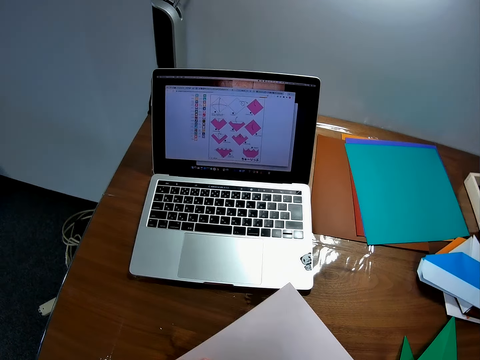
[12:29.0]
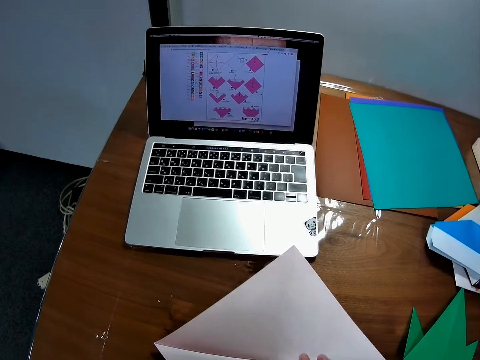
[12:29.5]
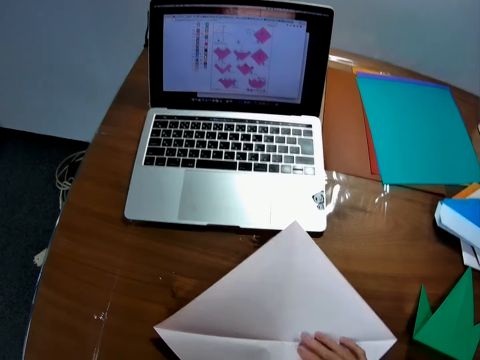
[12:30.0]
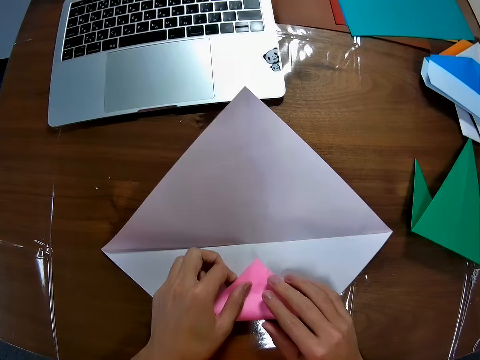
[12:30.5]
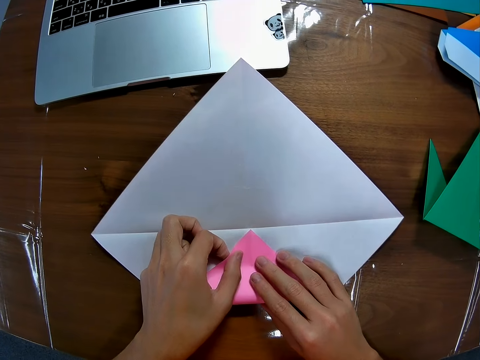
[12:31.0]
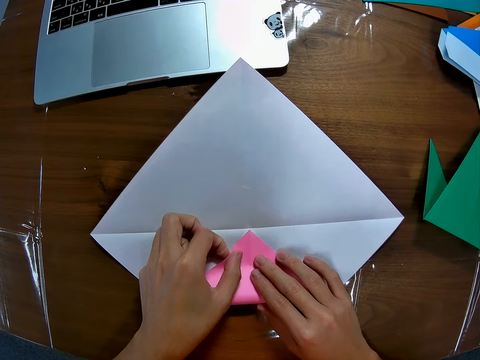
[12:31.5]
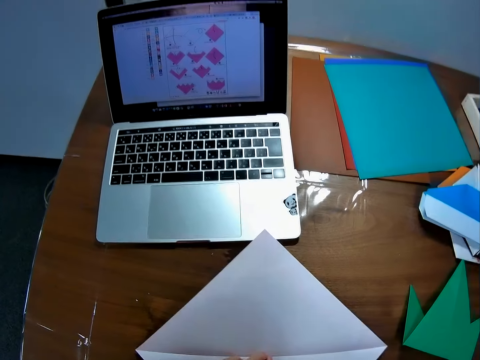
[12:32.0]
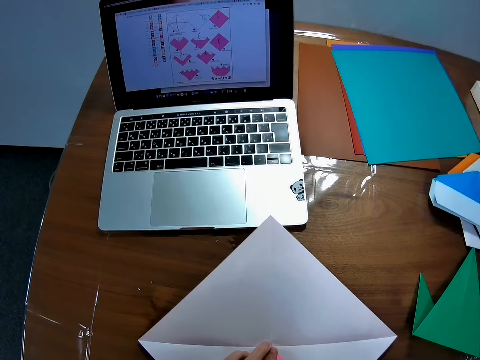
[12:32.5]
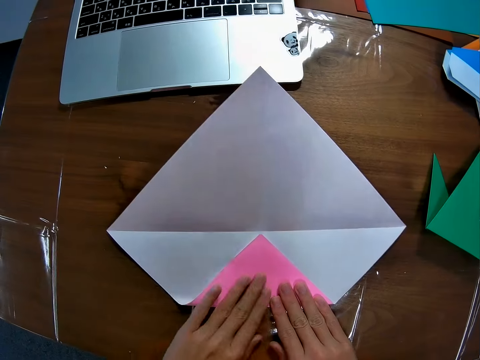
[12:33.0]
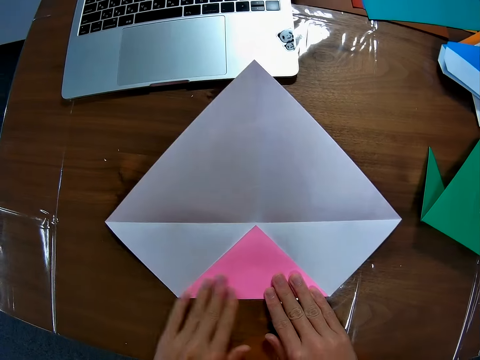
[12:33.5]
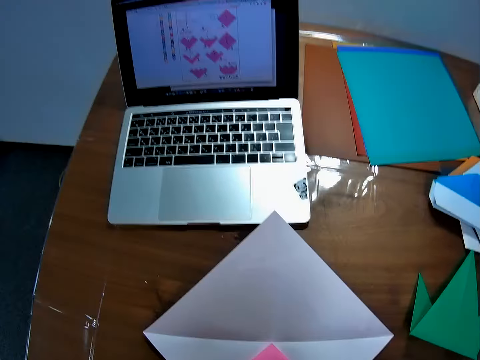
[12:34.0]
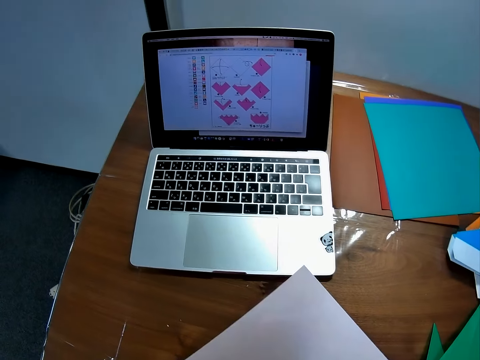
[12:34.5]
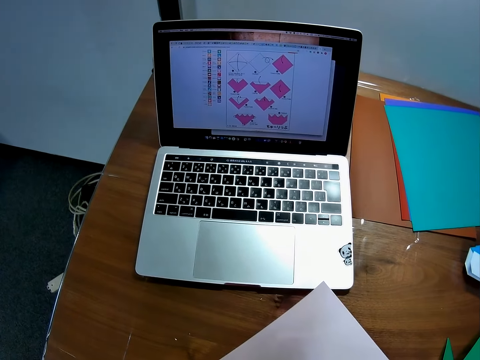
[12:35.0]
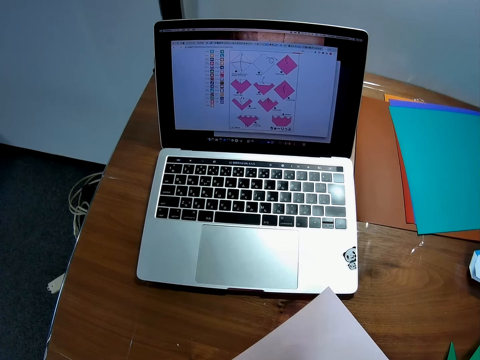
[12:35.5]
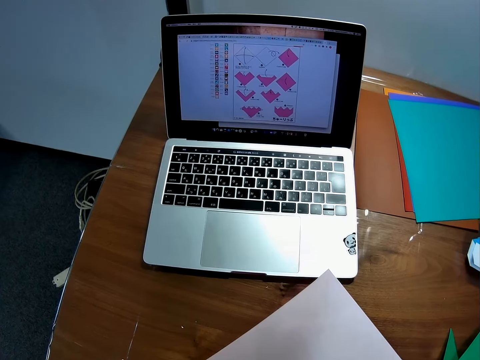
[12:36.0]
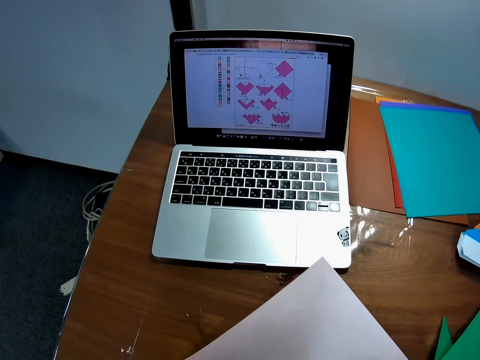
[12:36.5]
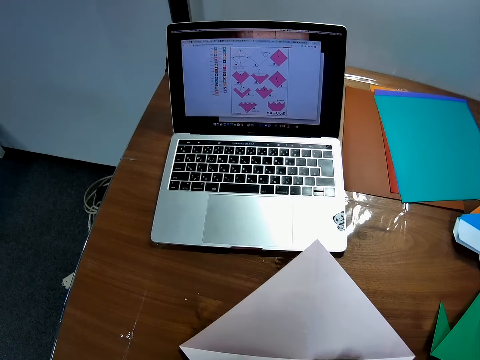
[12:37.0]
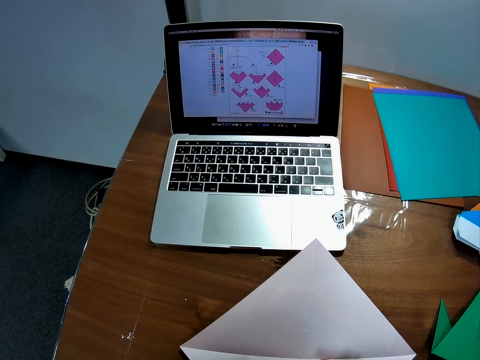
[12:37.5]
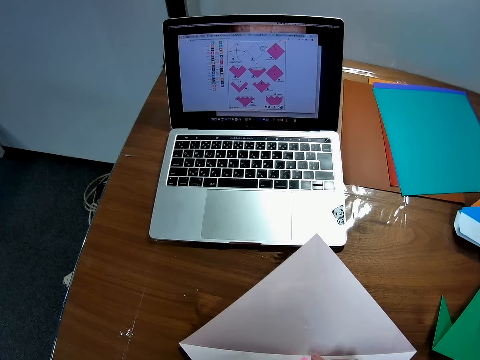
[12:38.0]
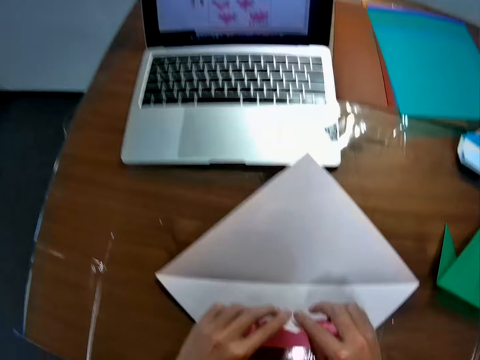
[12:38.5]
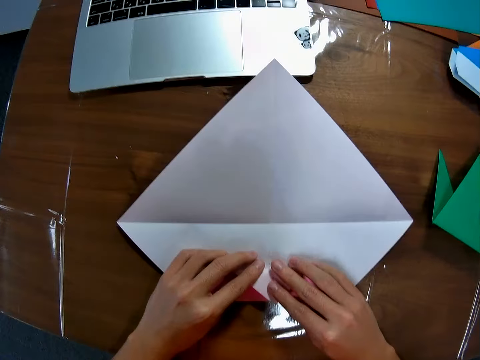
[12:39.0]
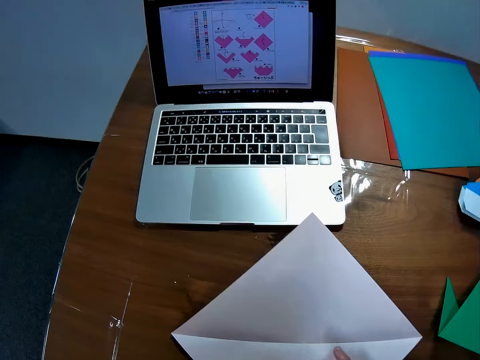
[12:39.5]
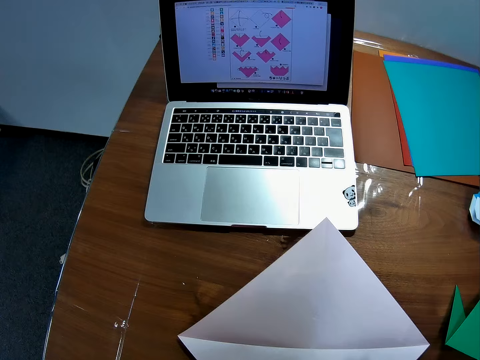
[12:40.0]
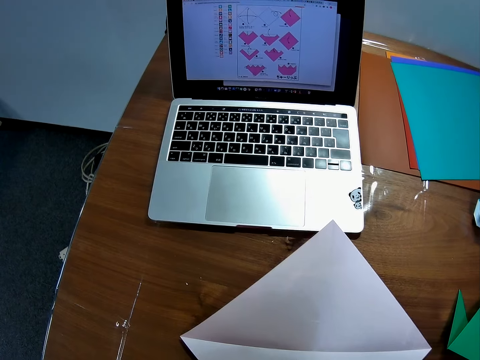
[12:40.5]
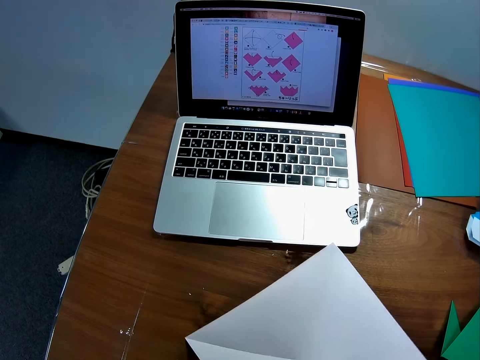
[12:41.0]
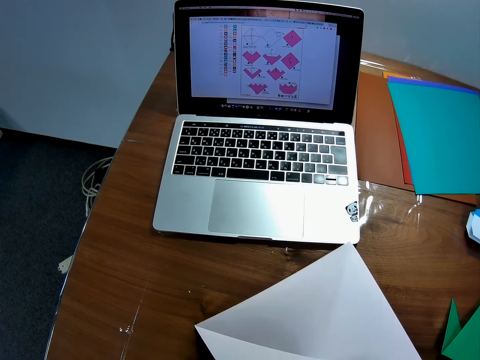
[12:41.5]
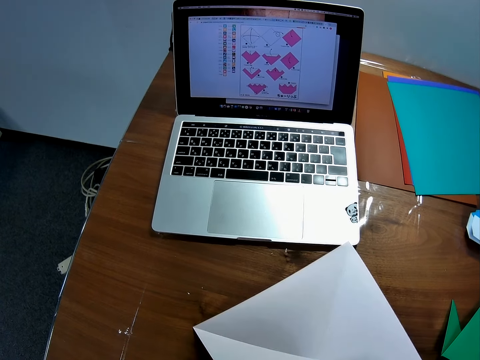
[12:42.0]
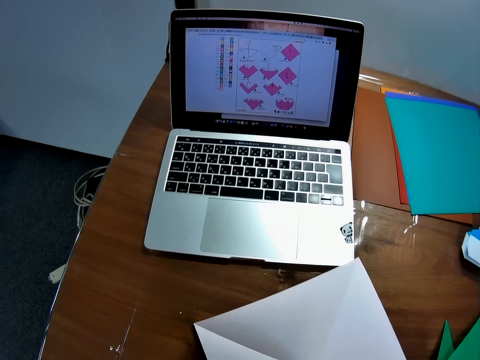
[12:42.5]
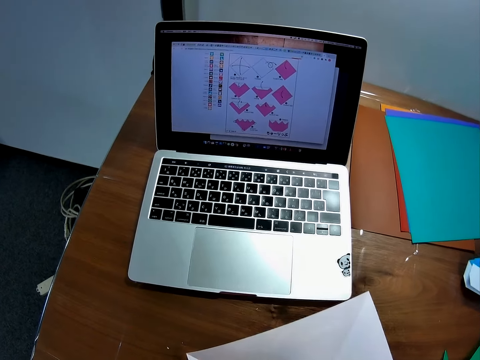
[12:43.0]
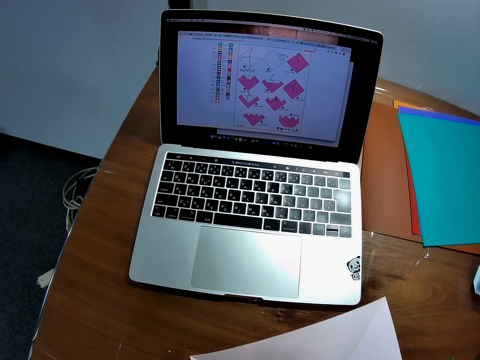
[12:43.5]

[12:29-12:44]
The camera wearer folds the paper on the table. He smoothens the edge of the paper on the table with his fingers. He looks at the drawings on the laptop. He folds the paper on the table. He looks at the drawings on the laptop.

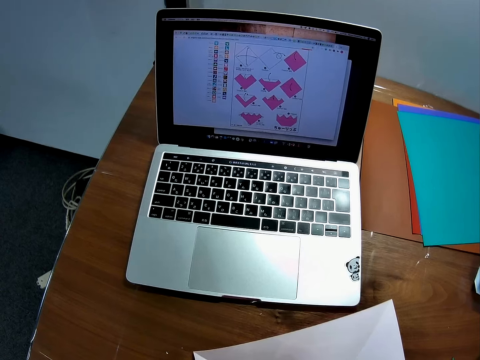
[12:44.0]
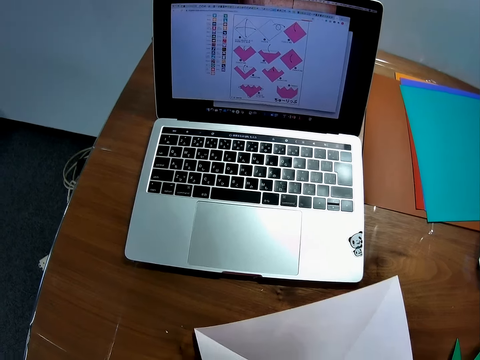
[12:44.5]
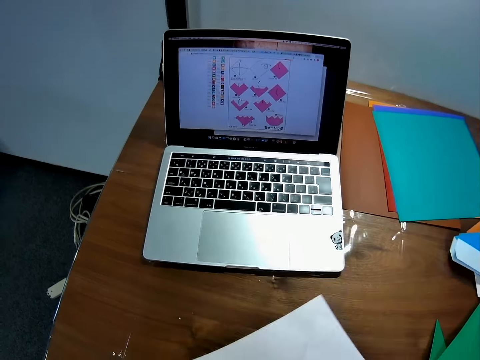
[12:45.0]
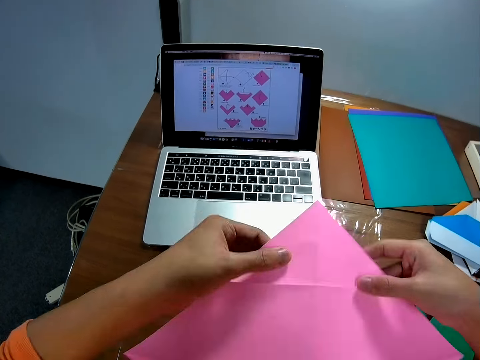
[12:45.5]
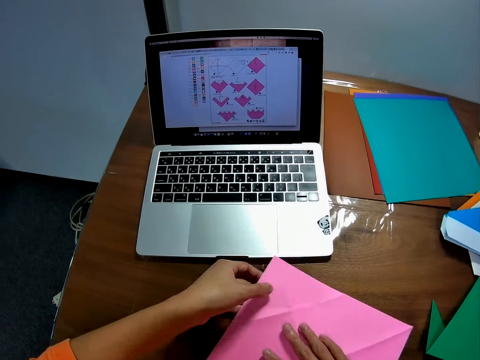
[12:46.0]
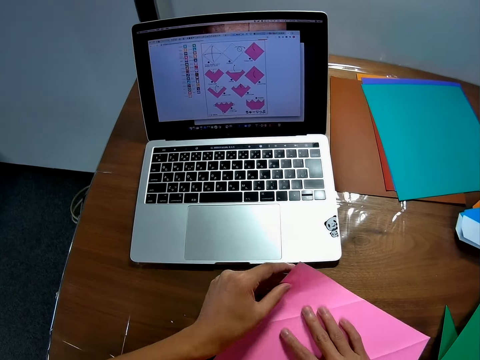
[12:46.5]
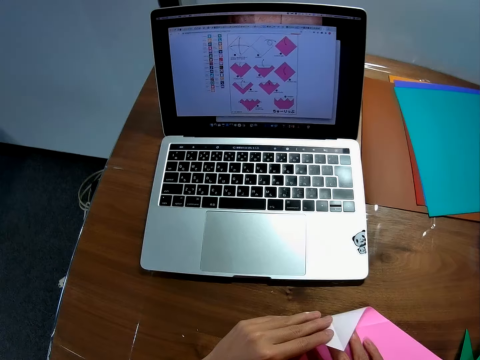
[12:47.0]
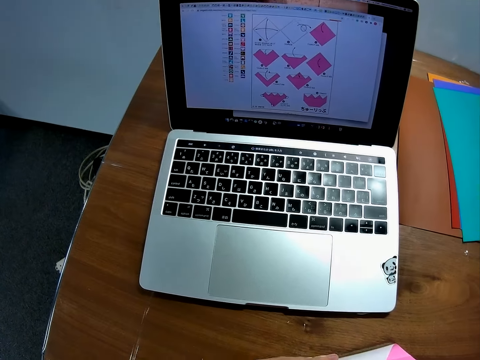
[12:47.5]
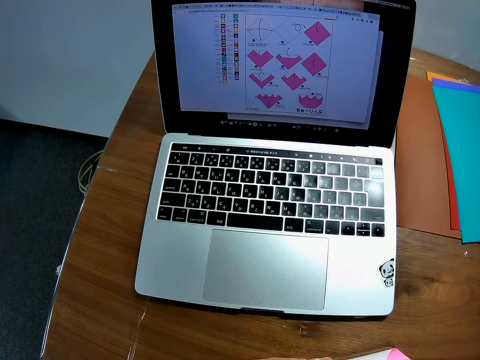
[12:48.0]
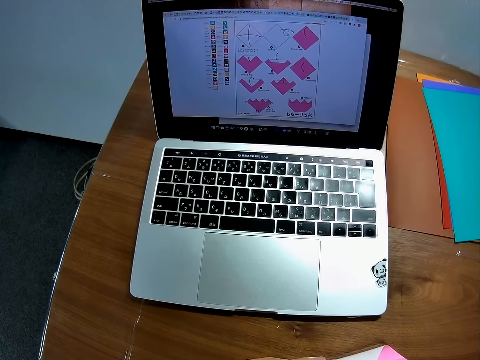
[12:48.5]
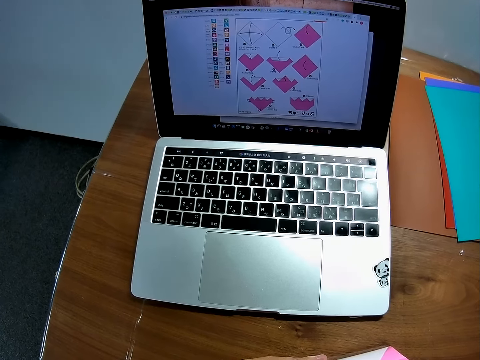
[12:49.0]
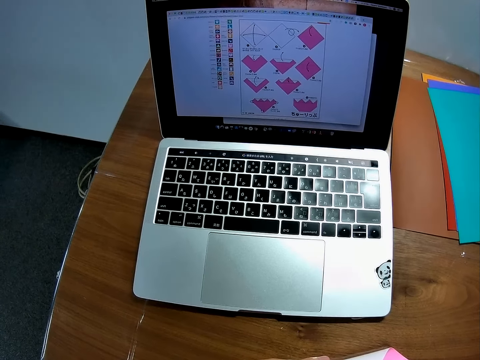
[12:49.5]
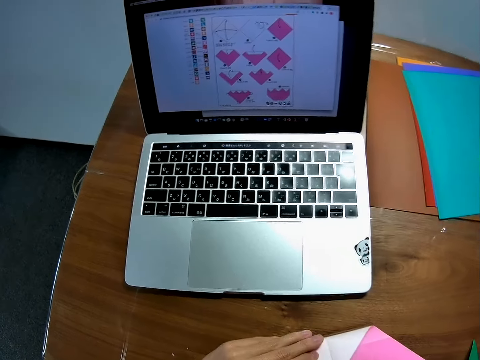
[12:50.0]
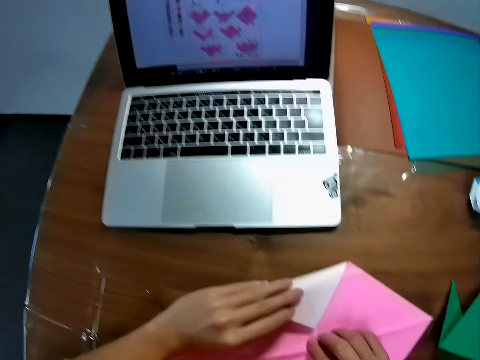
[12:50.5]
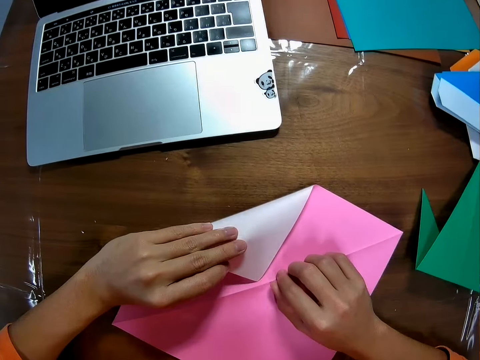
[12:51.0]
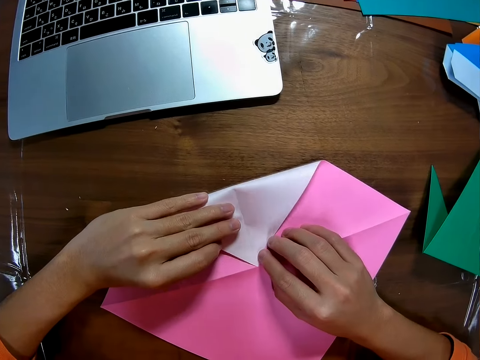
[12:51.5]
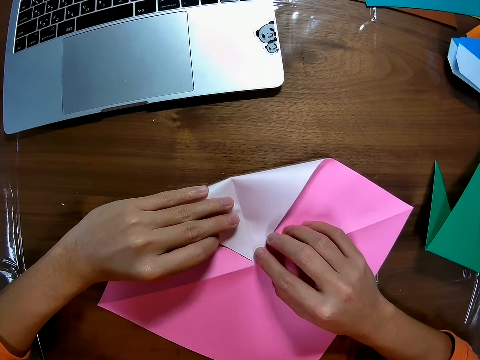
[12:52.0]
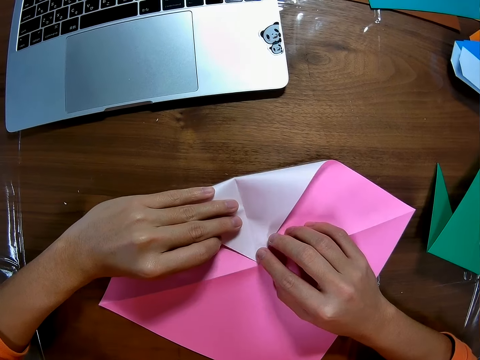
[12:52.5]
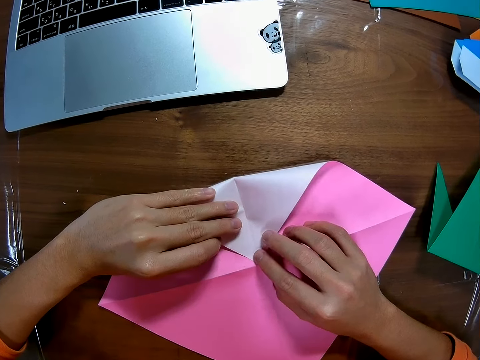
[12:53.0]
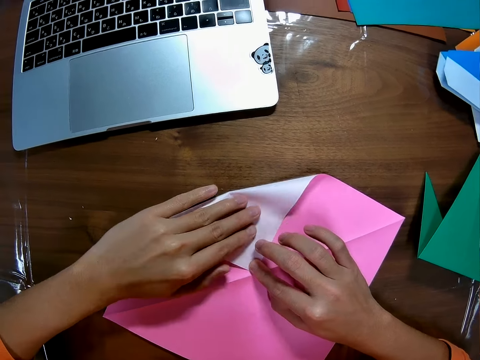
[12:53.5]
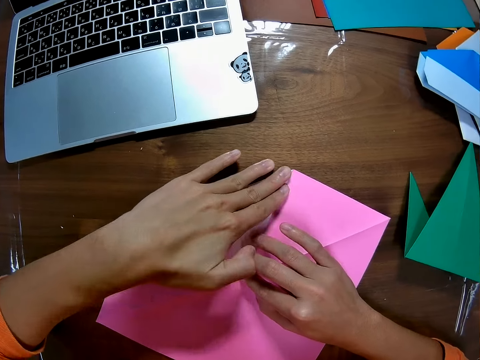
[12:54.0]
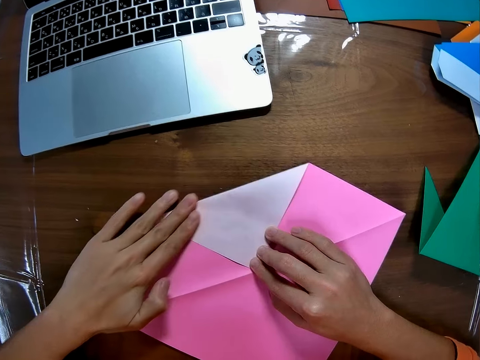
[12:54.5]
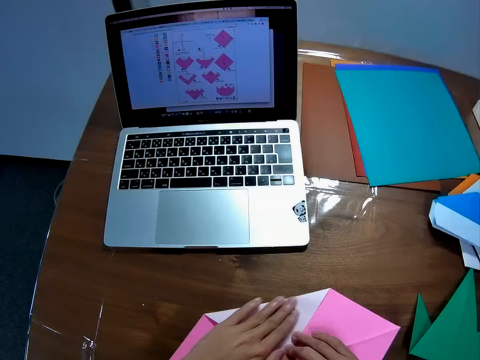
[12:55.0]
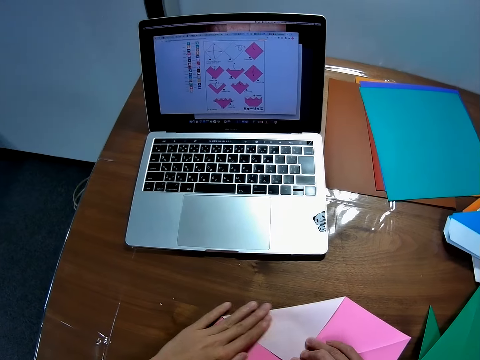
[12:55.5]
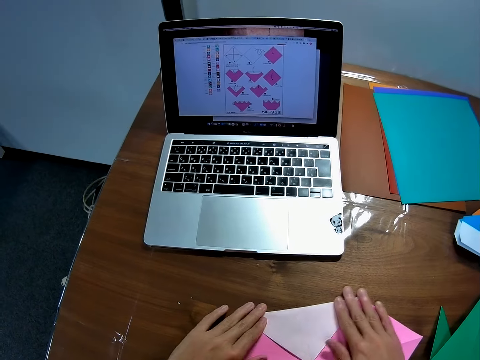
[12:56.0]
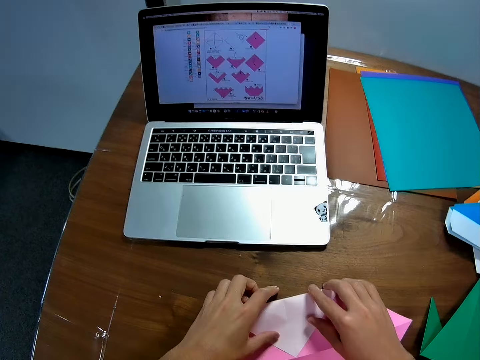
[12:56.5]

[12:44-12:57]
The camera wearer turns the paper on the table. He folds the paper on the table. He smoothens the edge of the paper on the table with his fingers.
